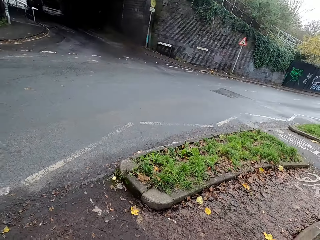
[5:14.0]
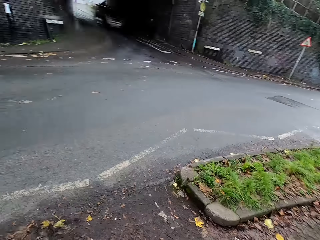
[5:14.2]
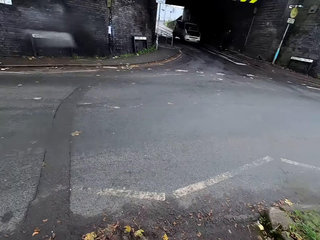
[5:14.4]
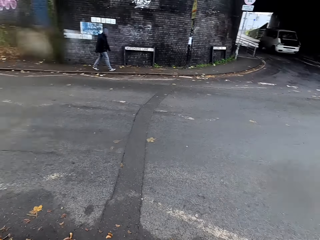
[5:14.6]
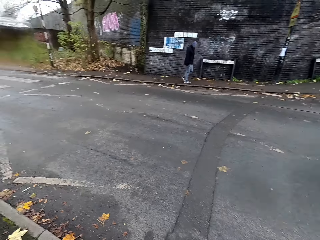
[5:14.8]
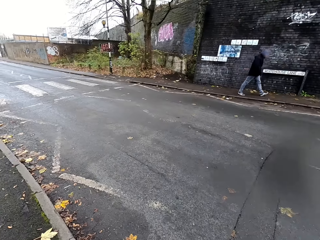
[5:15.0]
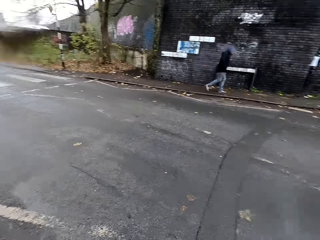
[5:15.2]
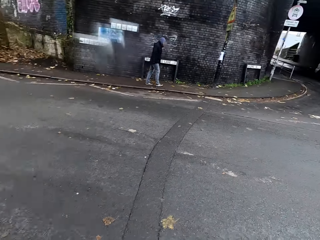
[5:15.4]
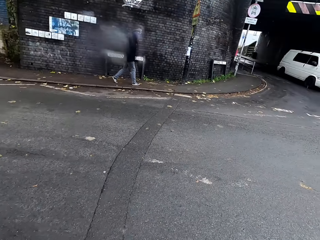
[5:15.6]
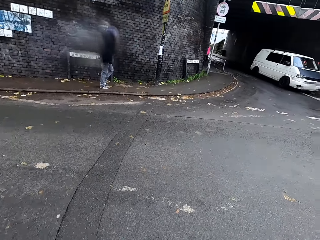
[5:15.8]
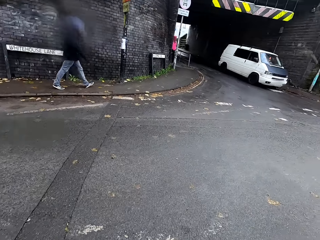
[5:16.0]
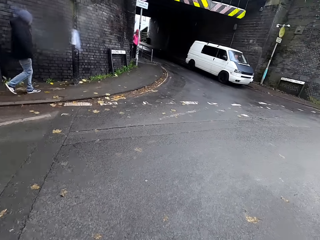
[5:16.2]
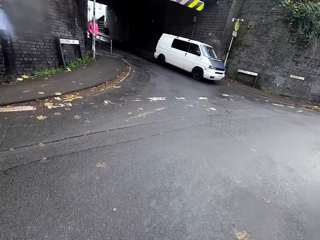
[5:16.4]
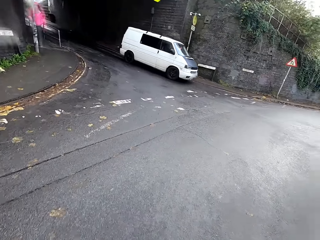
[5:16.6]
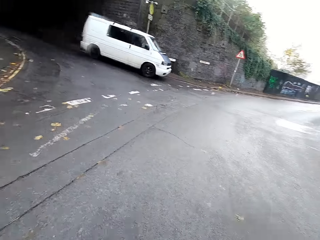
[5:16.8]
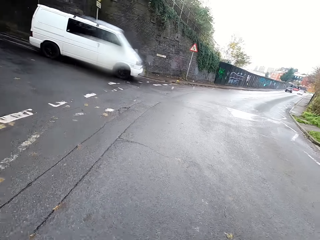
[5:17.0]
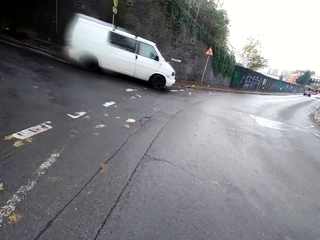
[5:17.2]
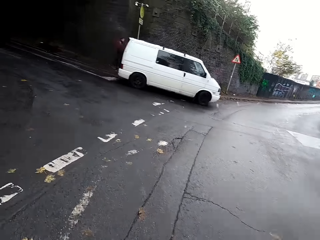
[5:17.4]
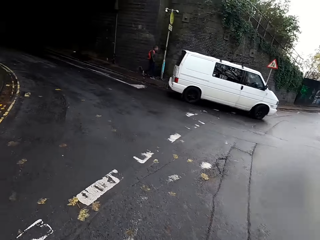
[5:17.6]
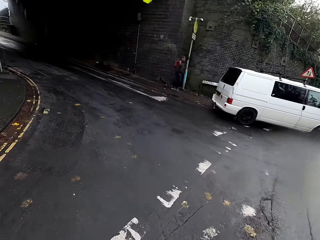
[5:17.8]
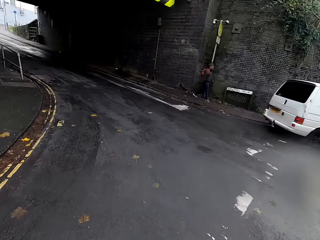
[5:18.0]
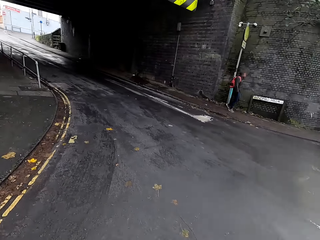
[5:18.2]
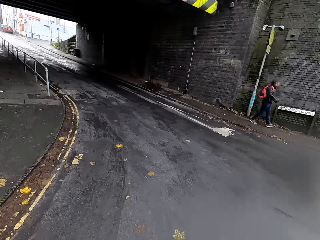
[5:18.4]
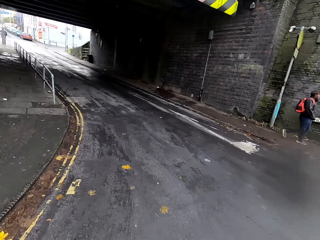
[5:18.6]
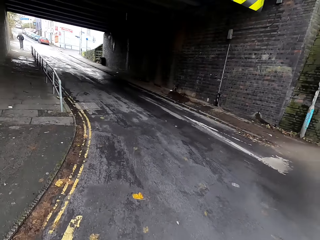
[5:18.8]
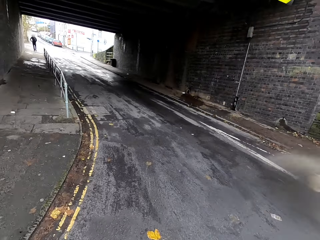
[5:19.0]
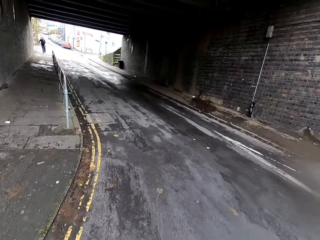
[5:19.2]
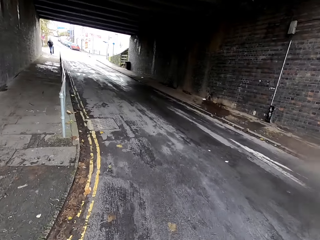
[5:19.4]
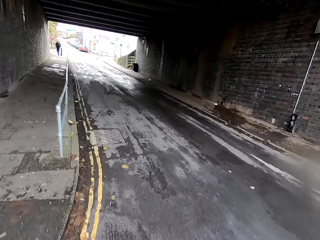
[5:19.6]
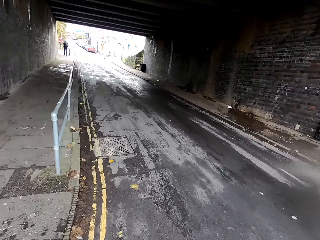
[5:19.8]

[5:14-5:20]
The camera wearer crosses the road. They ride past a white bus.

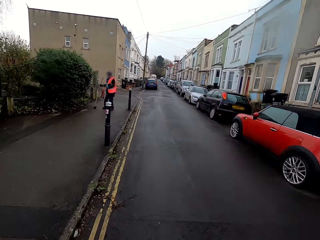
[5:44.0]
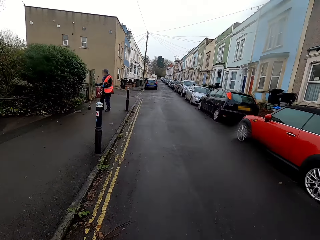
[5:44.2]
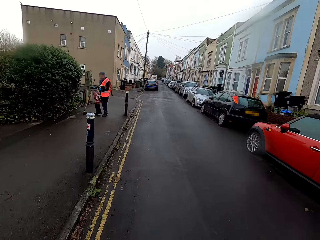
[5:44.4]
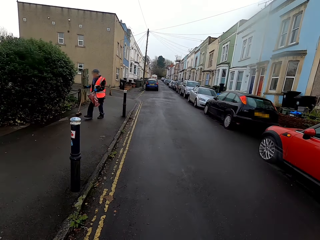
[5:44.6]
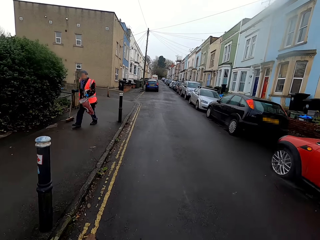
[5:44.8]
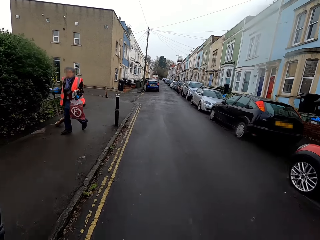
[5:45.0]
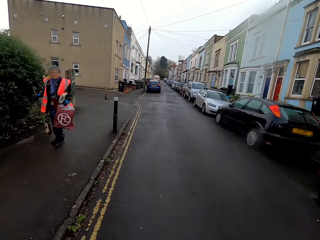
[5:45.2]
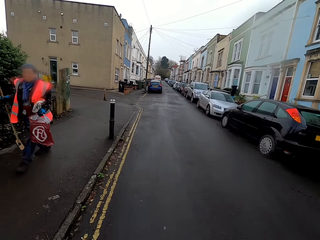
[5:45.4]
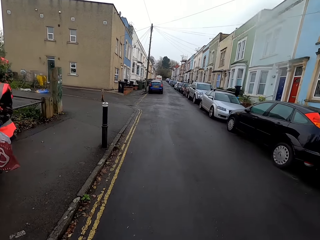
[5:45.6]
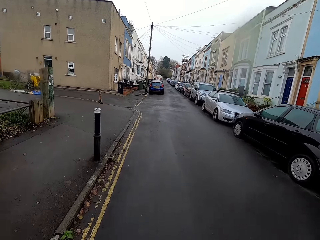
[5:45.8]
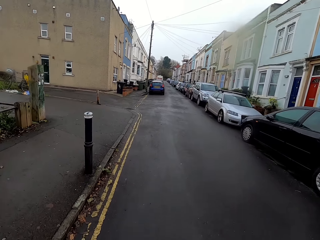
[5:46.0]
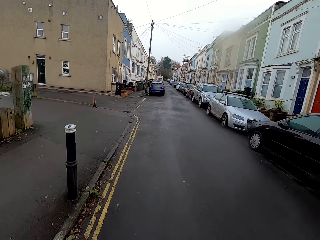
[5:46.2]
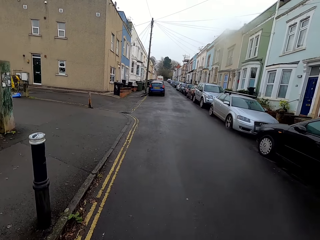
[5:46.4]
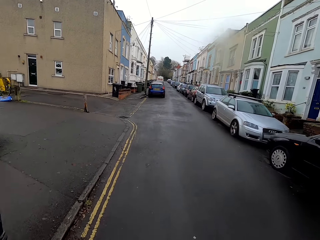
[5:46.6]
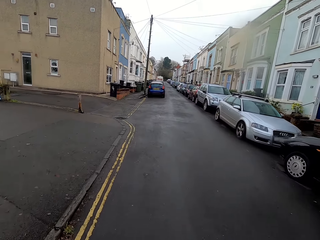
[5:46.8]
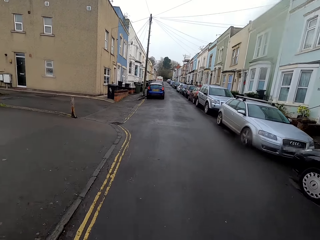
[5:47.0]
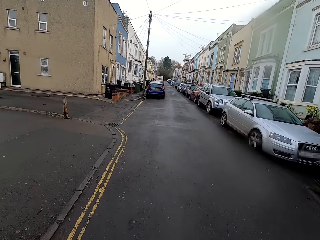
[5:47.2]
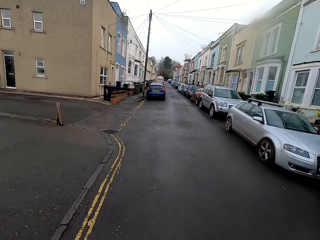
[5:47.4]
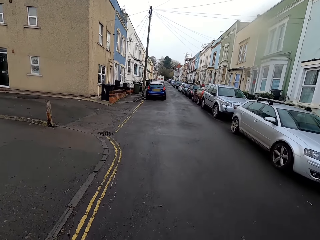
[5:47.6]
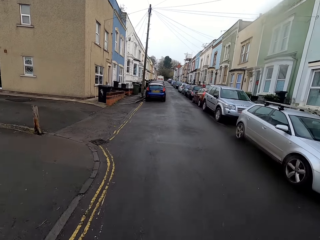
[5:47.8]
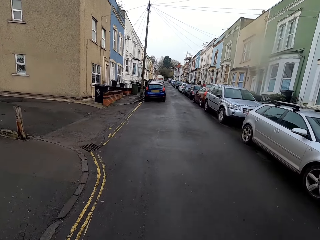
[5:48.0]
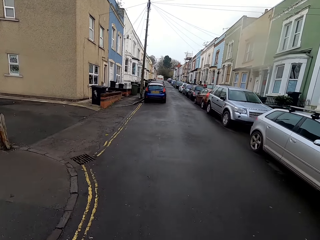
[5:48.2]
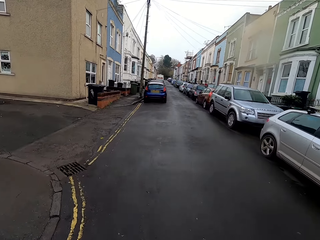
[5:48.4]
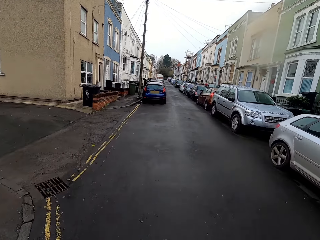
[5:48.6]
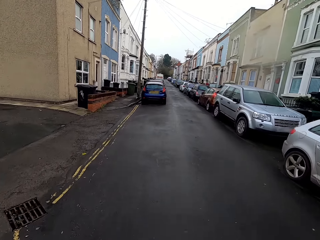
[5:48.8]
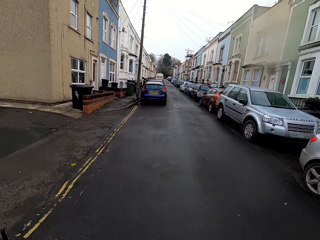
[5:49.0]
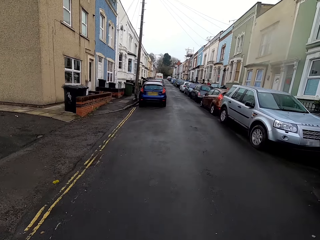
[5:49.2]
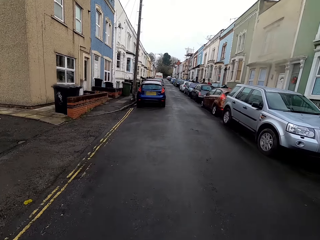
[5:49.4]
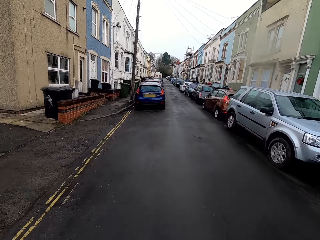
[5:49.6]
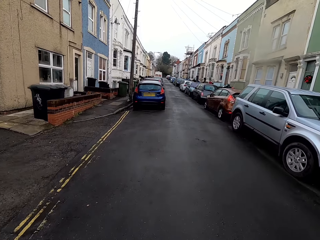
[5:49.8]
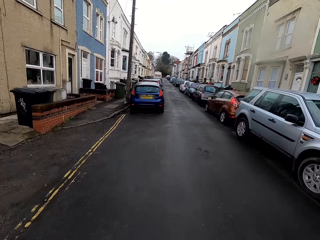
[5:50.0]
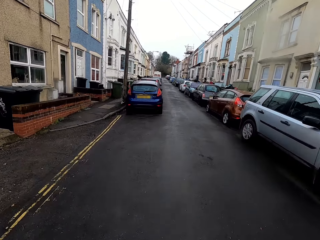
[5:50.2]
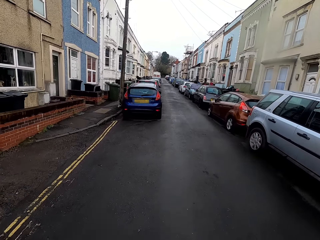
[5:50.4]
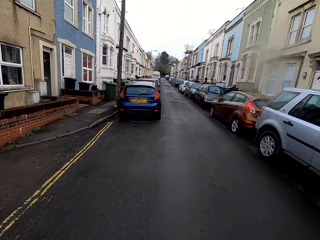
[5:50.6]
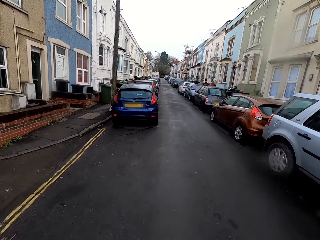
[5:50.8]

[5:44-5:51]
The camera wearer rides past a woman.

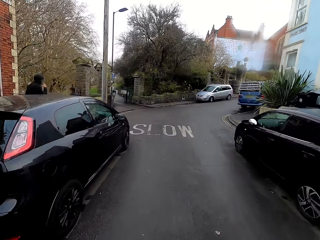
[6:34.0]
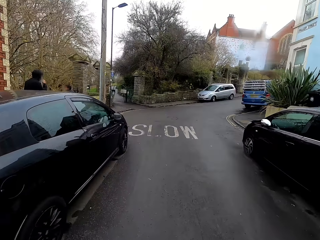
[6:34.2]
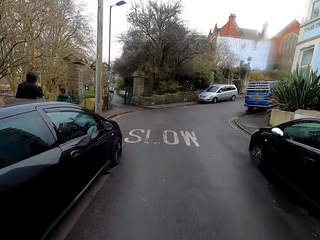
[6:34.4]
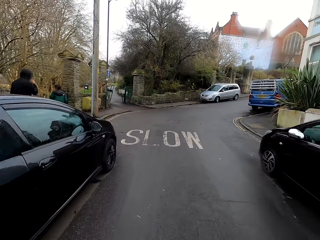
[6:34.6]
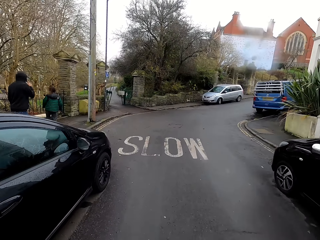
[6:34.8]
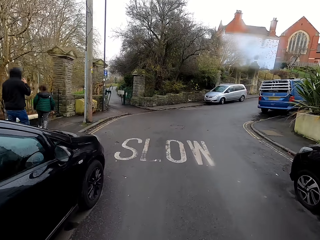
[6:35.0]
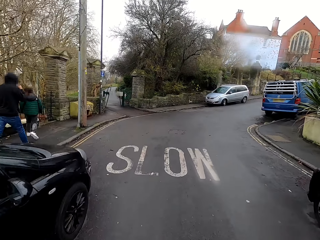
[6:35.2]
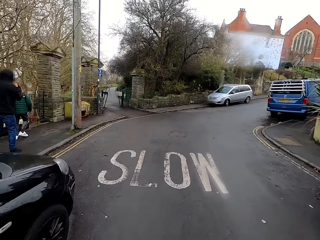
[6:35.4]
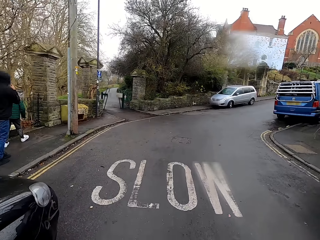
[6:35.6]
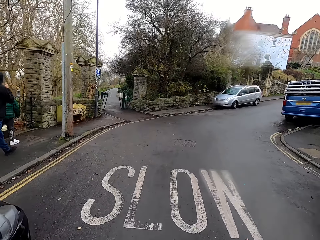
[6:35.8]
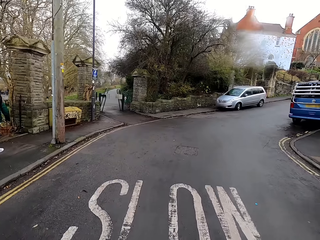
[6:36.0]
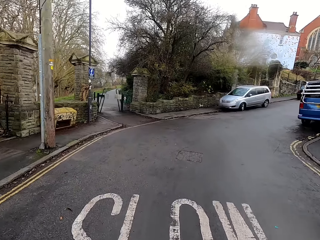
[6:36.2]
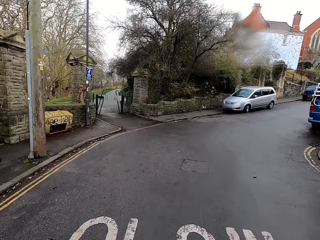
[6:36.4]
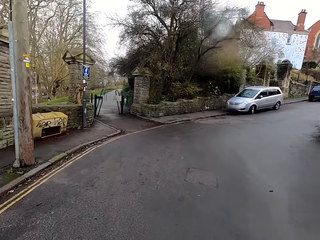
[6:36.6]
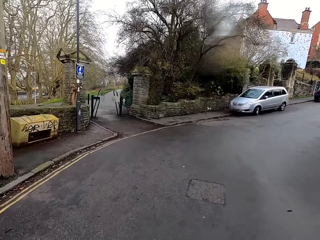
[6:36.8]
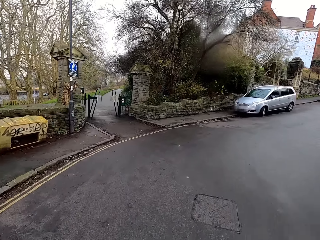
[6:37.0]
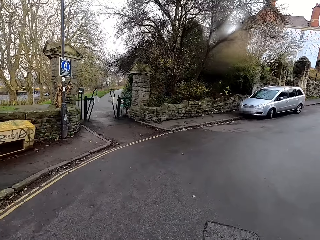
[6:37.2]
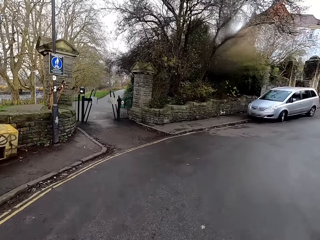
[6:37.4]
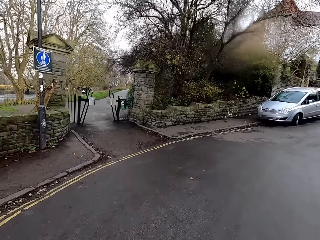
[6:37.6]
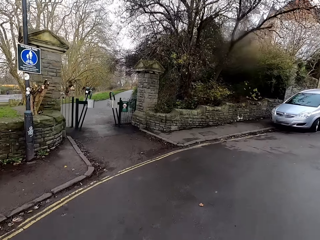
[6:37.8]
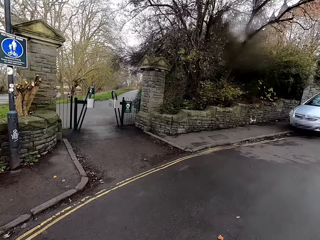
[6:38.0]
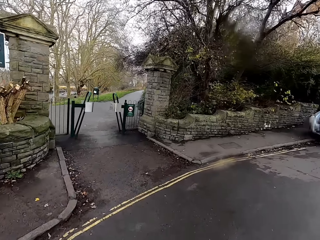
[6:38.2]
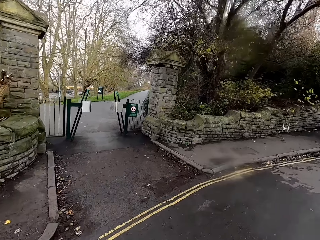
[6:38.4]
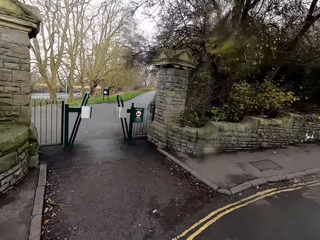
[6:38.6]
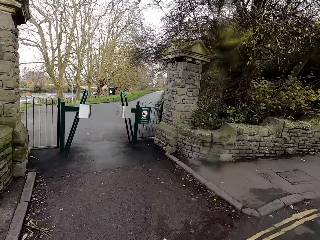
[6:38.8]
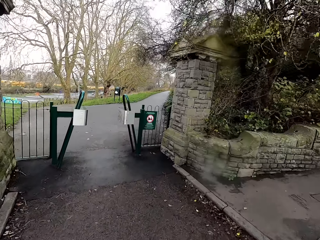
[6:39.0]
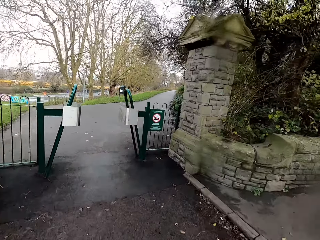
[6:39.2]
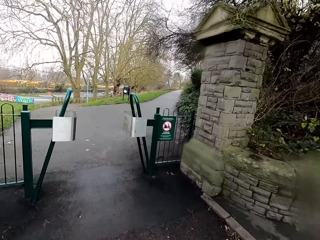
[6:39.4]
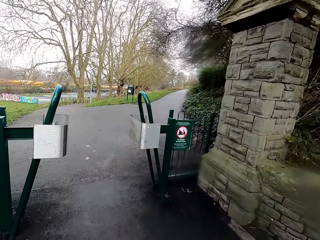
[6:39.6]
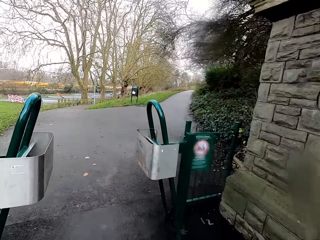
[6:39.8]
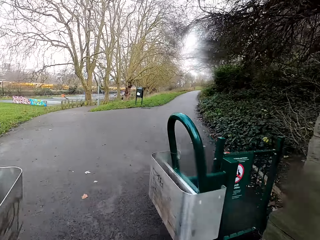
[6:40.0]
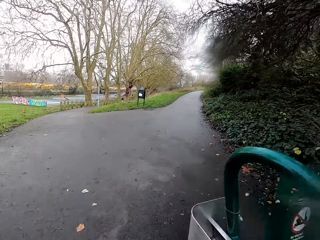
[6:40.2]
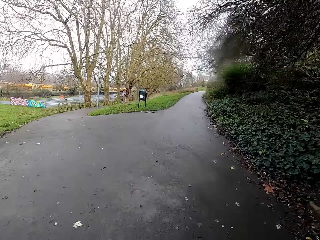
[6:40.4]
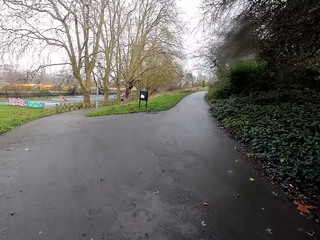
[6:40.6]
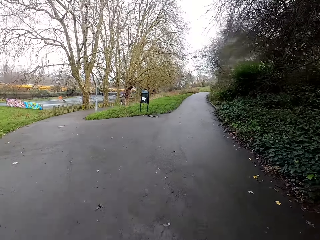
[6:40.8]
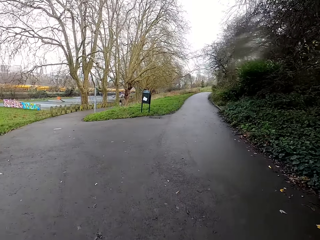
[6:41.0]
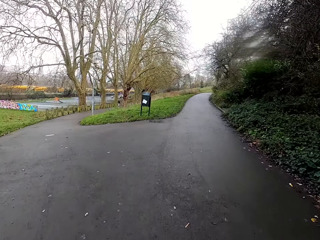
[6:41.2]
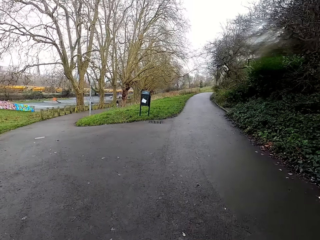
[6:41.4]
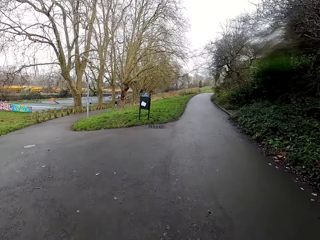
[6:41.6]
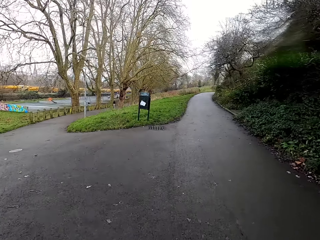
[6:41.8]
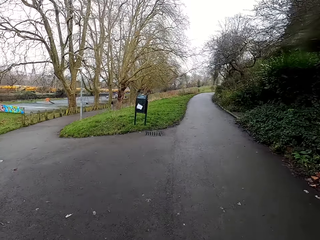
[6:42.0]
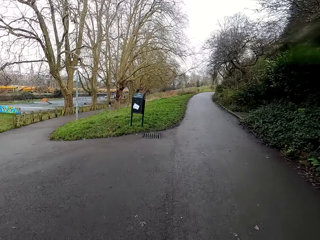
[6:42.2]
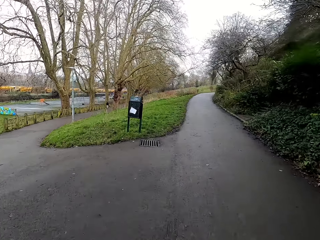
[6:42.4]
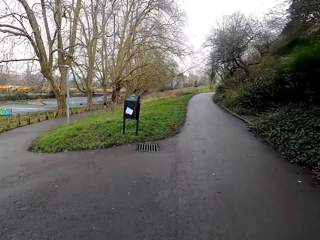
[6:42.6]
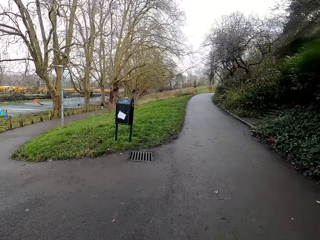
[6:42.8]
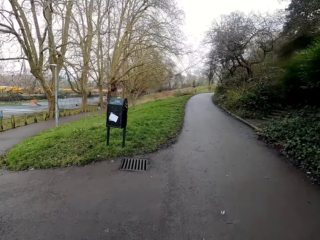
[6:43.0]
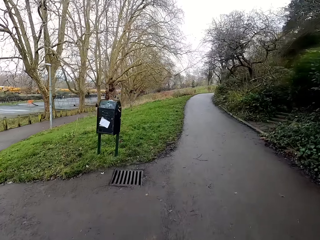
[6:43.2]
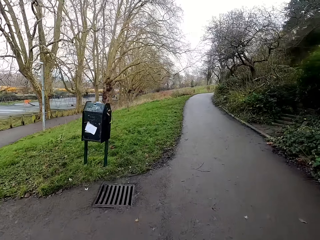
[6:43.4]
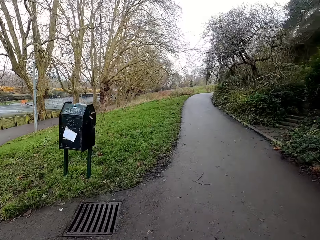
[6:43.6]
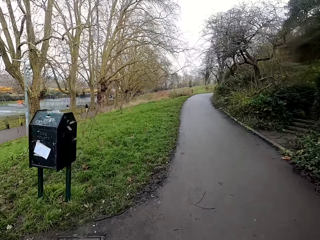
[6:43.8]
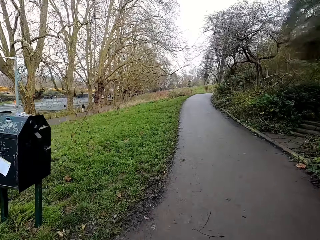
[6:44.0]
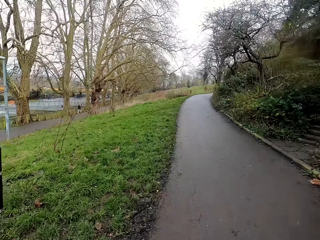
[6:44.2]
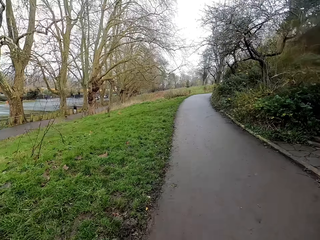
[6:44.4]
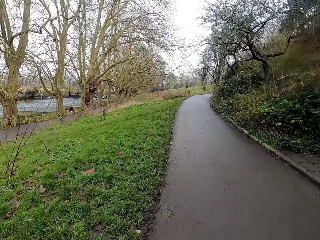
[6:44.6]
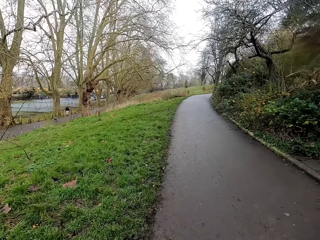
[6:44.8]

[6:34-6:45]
The camera wearer rides past a man. They cycle into another murram path.
